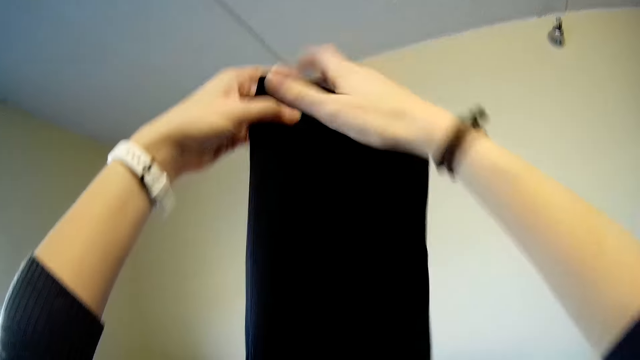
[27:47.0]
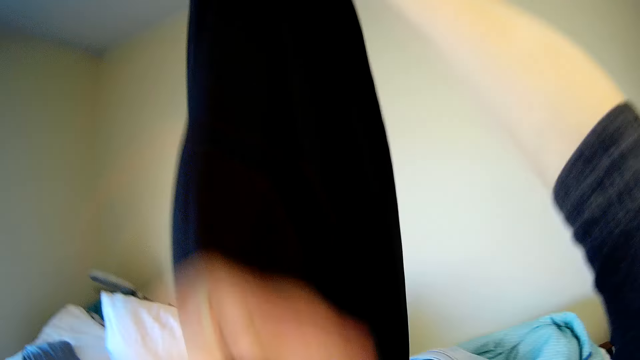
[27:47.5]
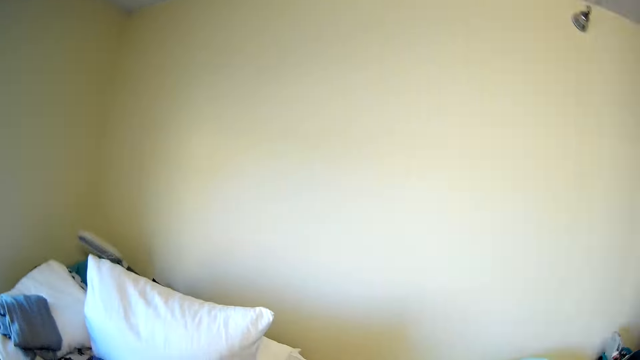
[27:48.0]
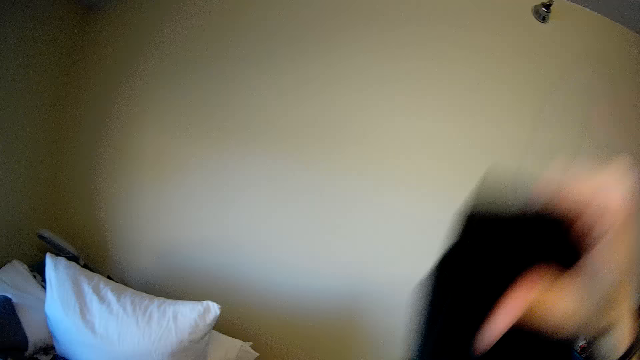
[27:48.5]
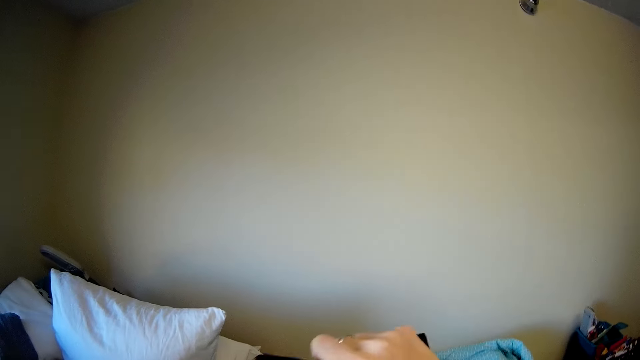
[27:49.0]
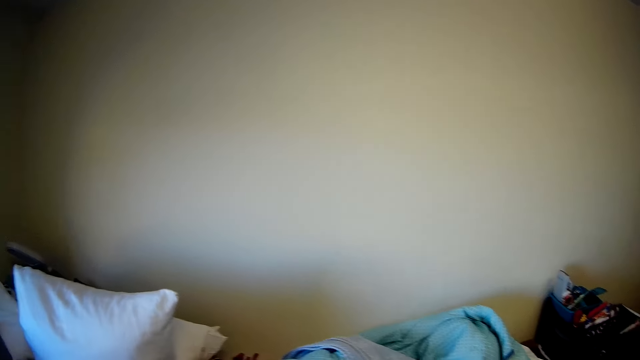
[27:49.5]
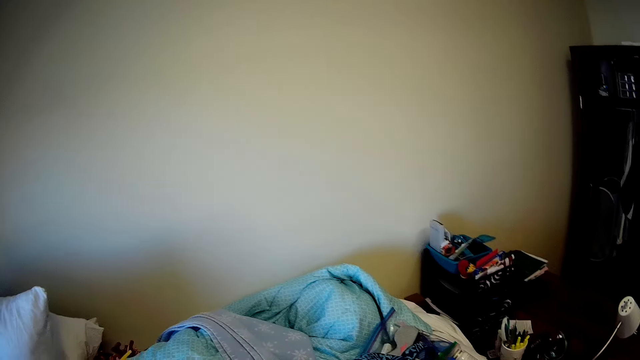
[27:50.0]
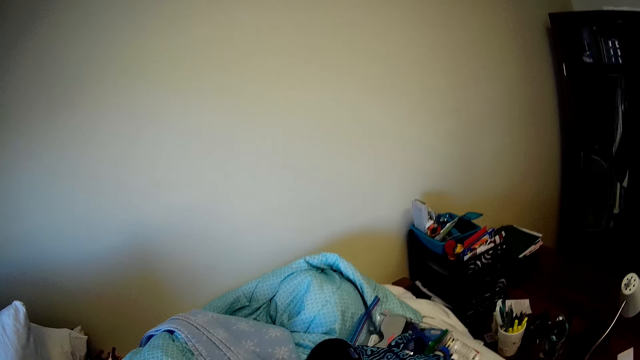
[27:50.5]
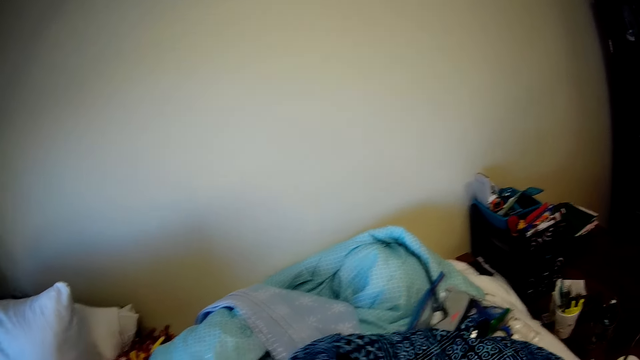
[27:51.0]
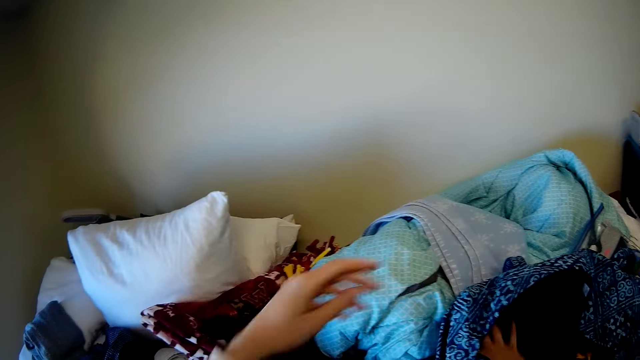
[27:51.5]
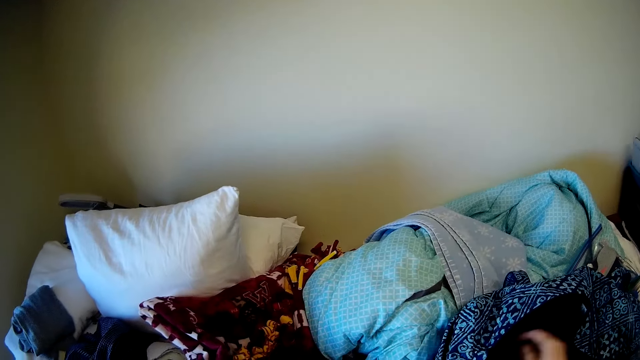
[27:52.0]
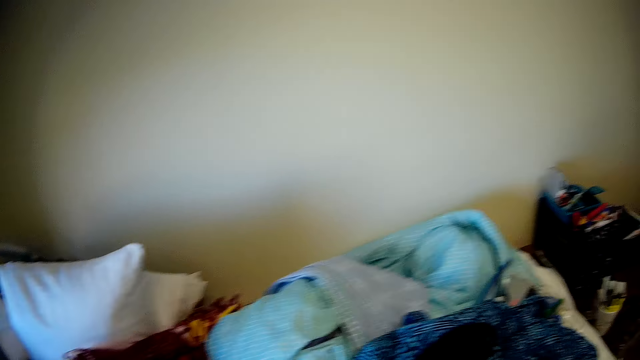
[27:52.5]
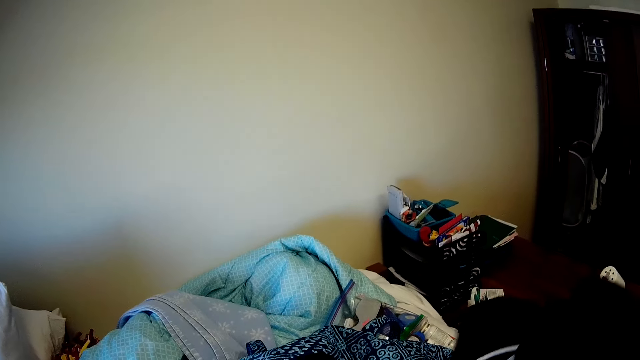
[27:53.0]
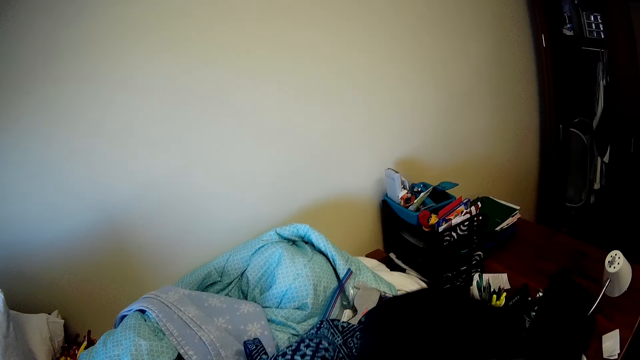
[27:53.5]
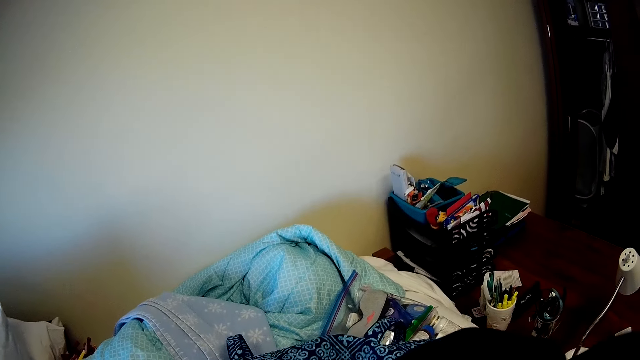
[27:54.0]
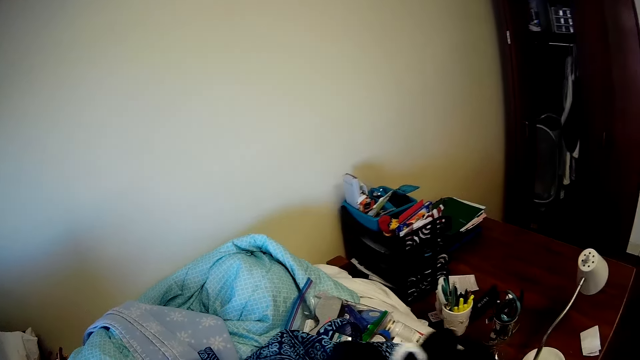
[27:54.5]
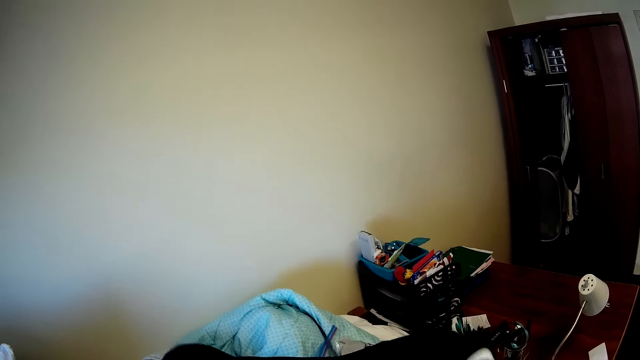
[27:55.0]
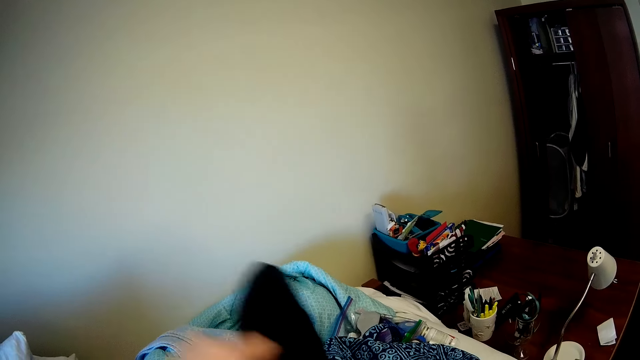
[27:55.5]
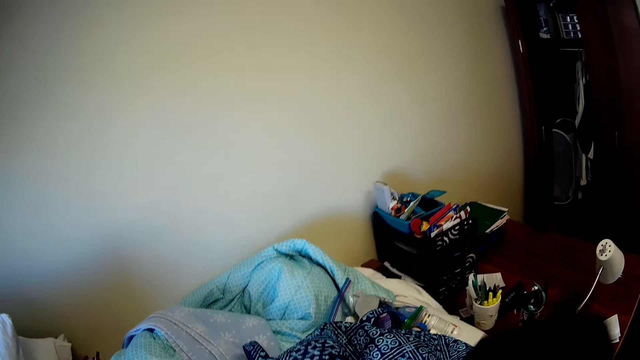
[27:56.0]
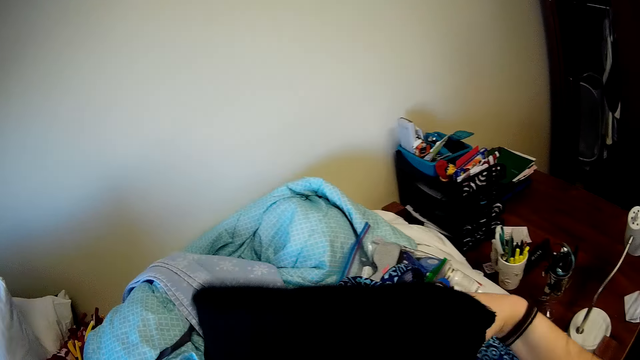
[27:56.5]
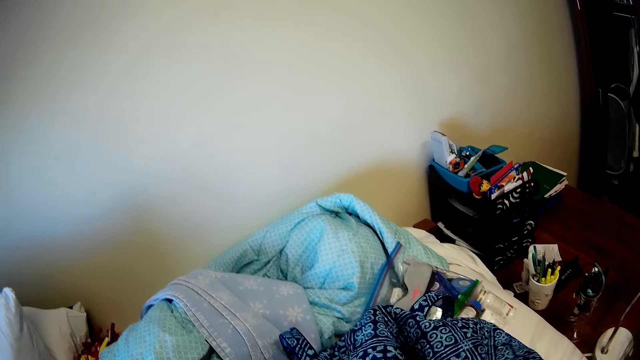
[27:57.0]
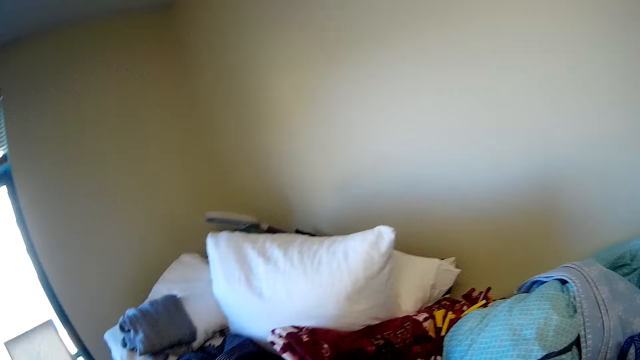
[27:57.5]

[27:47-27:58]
The camera wearer inserts the folded trouser into the bag.

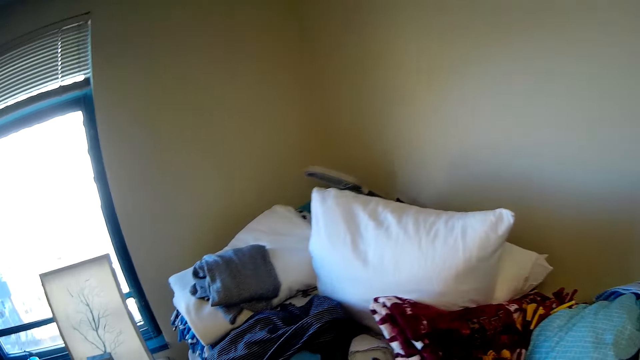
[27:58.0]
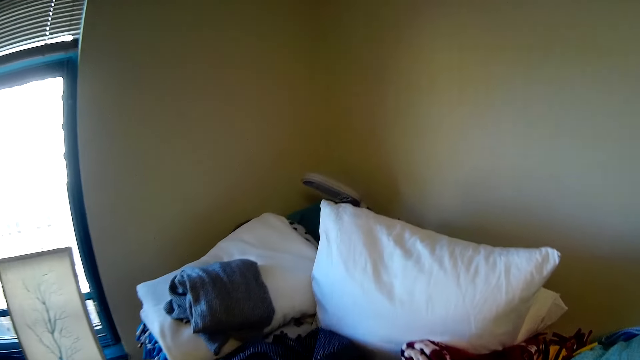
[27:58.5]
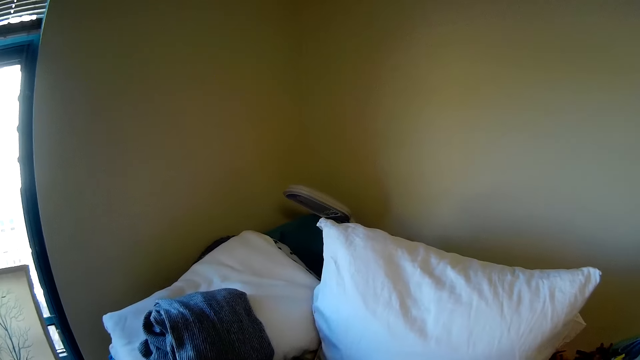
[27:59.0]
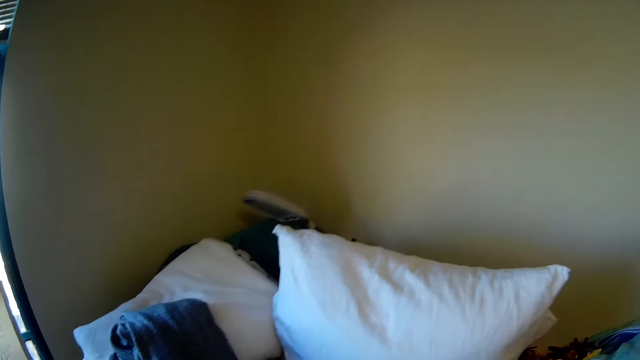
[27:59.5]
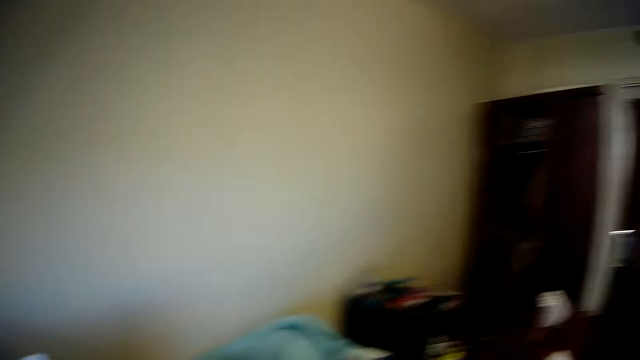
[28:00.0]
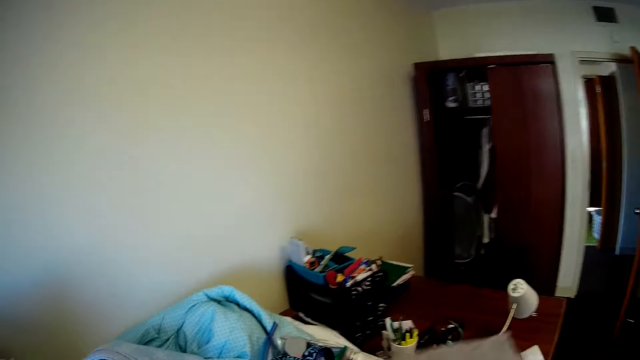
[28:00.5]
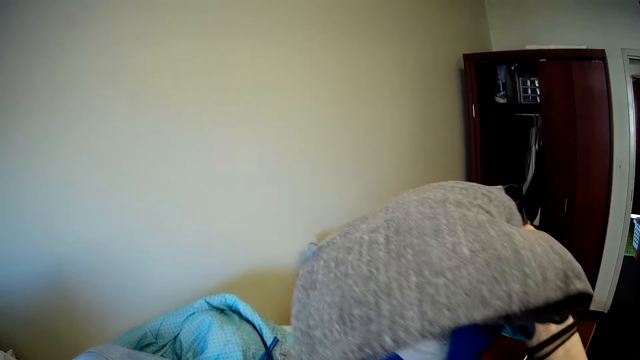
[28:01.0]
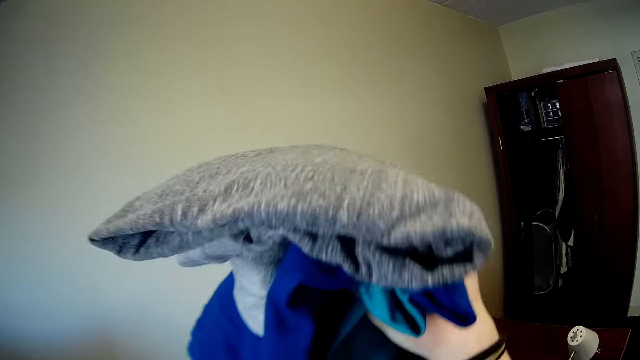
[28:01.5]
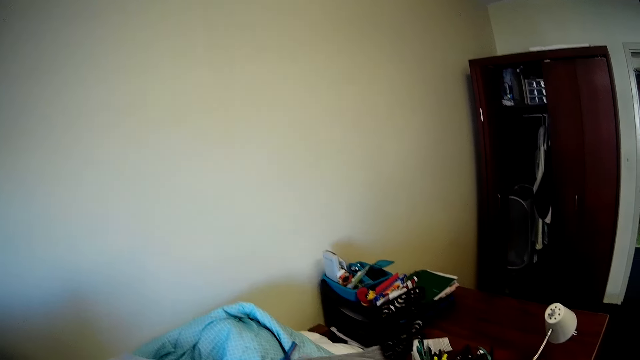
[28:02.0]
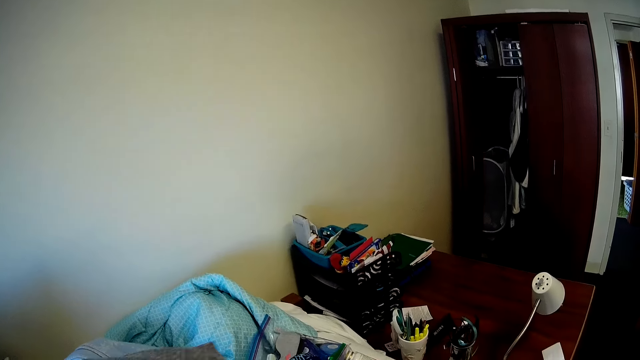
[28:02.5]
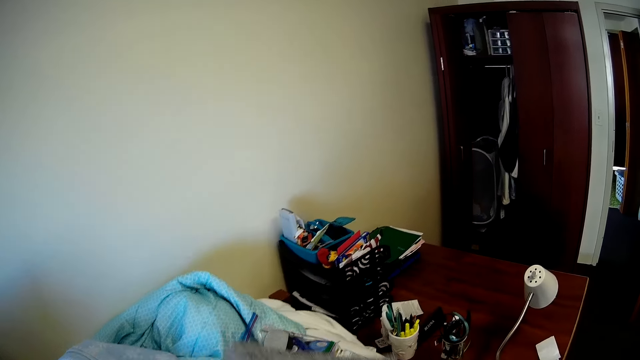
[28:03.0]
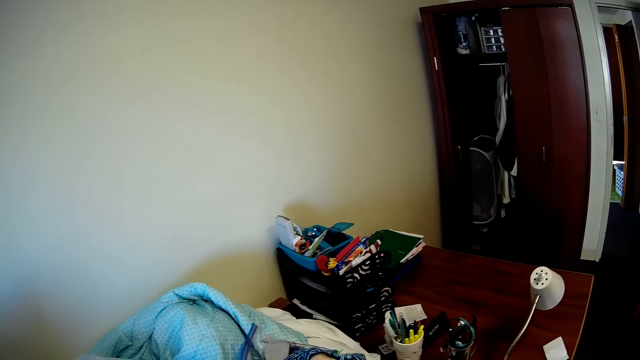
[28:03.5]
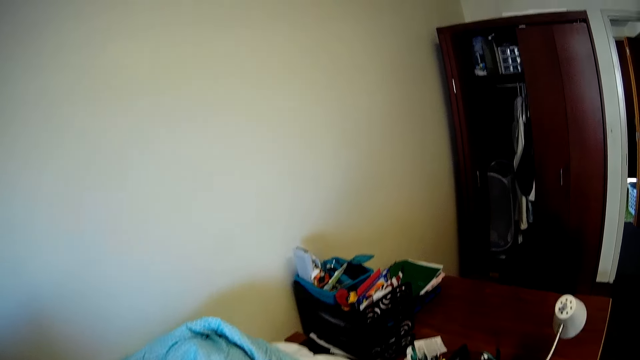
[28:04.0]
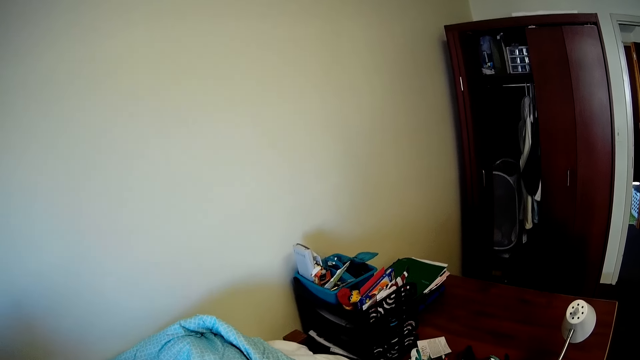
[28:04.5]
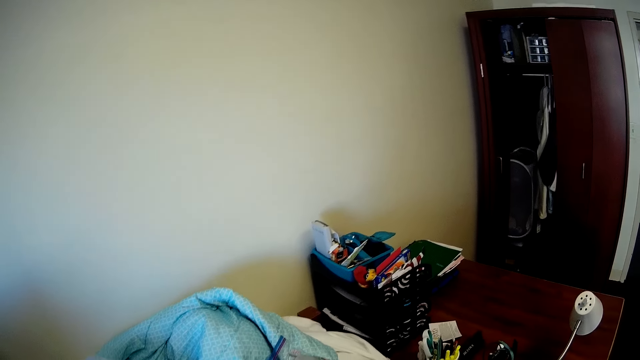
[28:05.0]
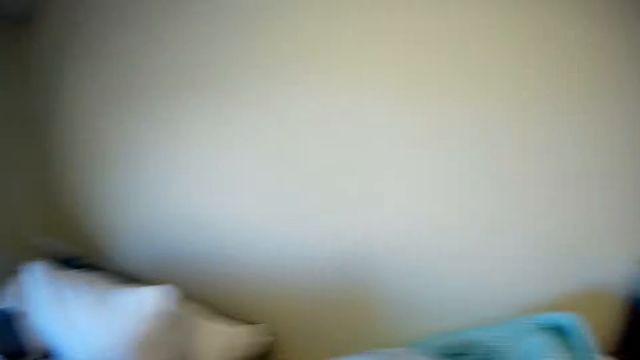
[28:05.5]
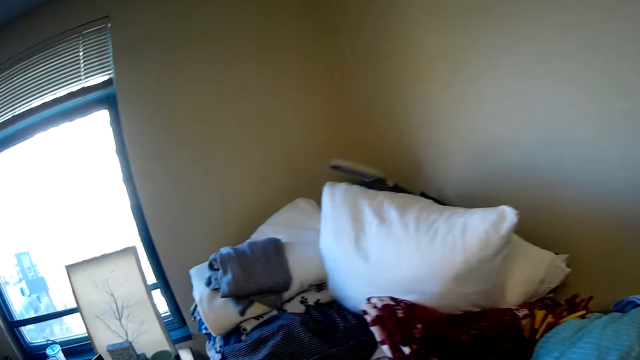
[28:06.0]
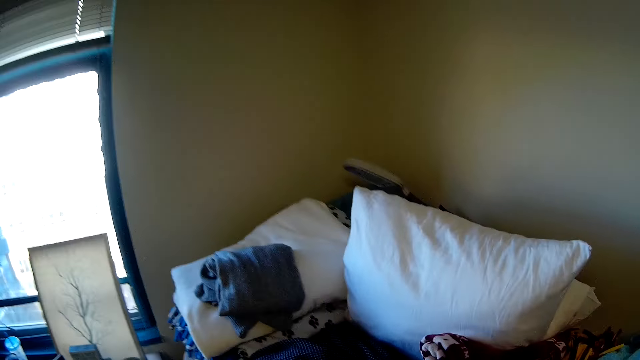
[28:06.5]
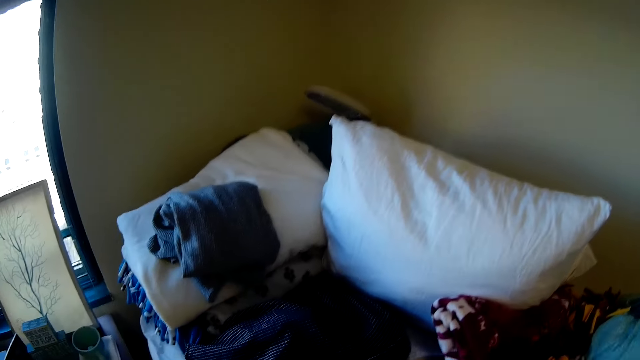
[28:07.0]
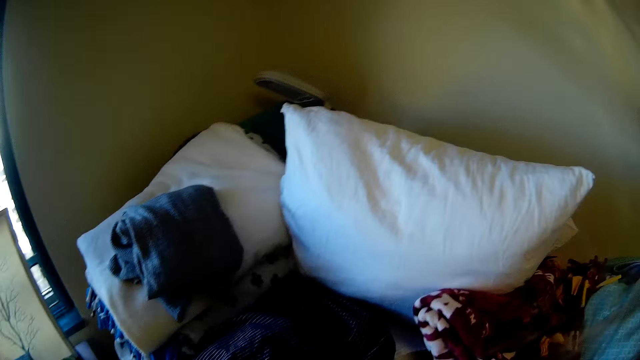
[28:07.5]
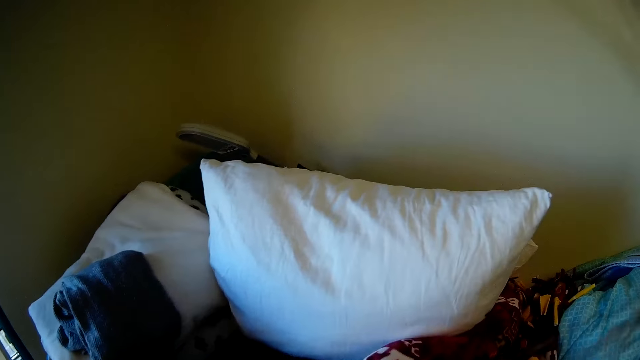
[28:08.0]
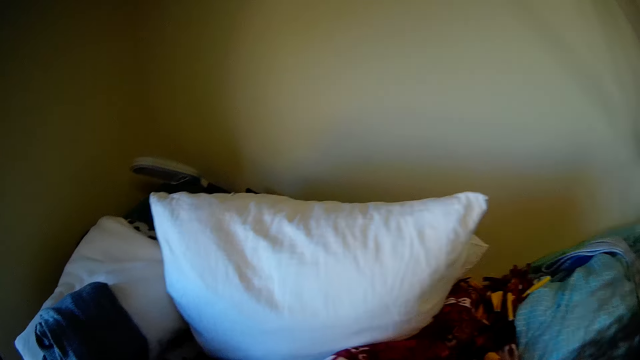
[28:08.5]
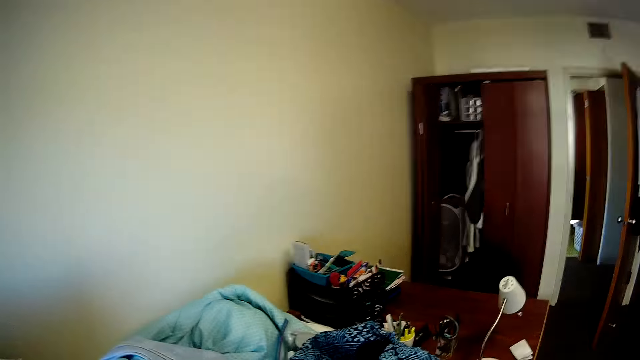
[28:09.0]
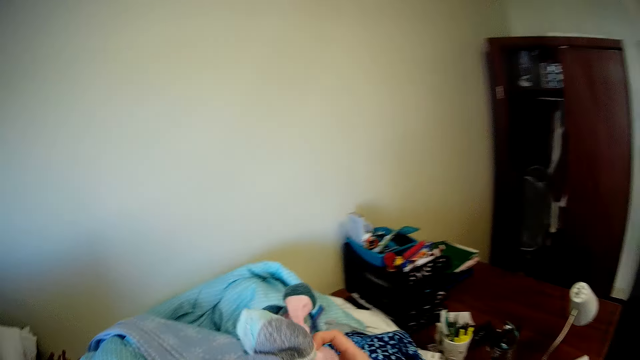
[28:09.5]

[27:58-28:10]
The camera wearer looks around. They pick up the clothes. They look around.
